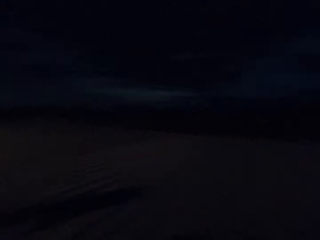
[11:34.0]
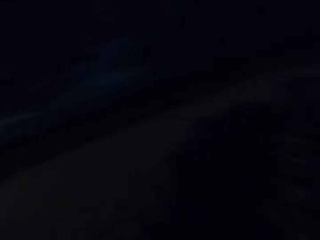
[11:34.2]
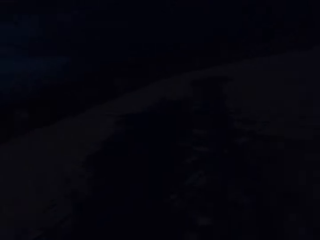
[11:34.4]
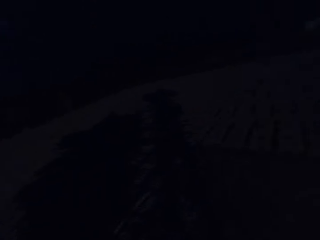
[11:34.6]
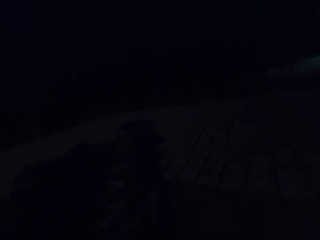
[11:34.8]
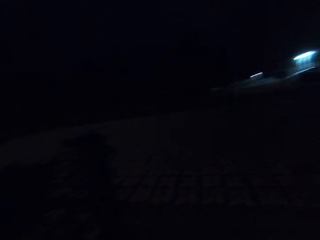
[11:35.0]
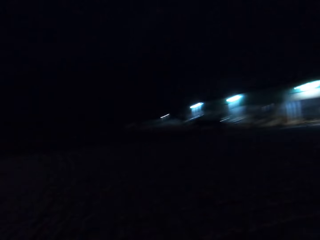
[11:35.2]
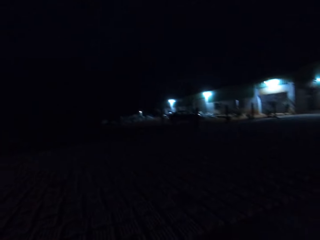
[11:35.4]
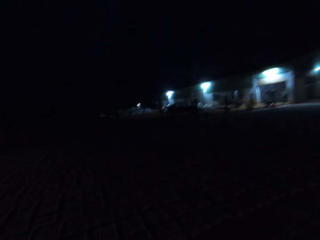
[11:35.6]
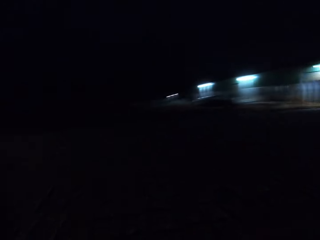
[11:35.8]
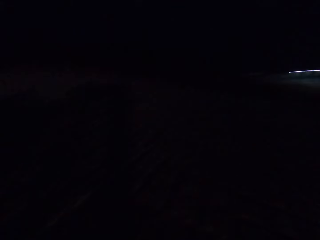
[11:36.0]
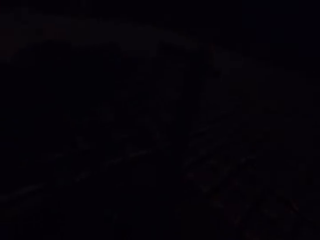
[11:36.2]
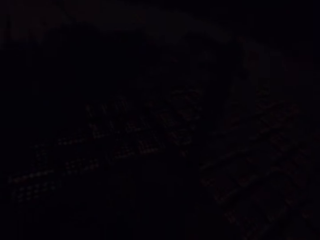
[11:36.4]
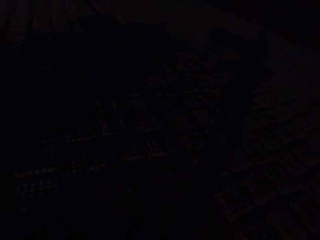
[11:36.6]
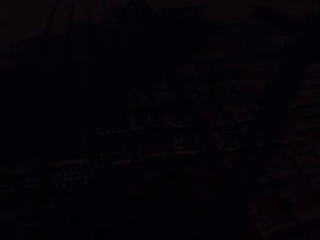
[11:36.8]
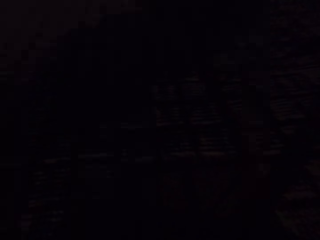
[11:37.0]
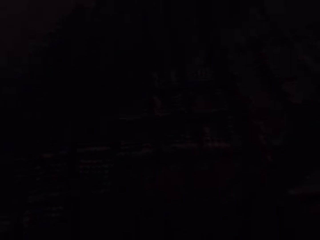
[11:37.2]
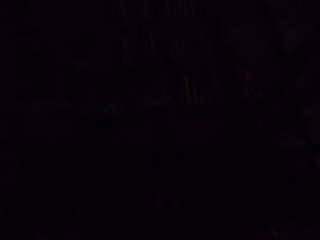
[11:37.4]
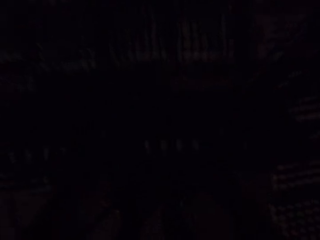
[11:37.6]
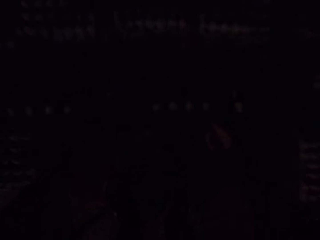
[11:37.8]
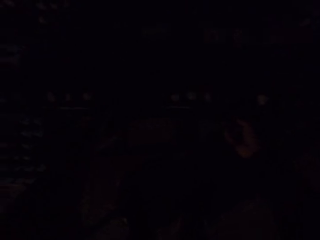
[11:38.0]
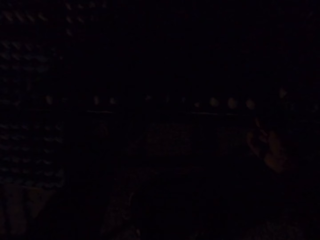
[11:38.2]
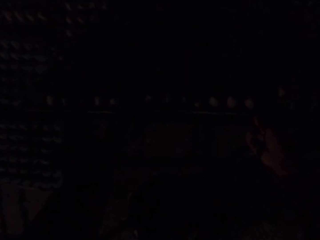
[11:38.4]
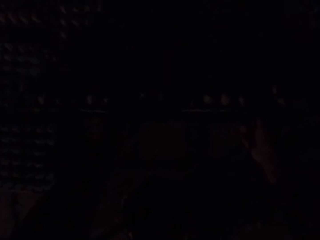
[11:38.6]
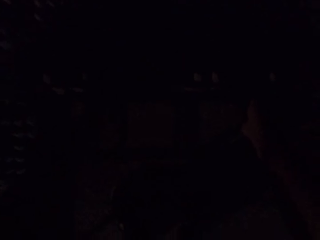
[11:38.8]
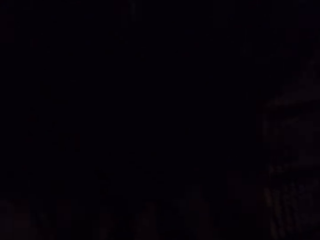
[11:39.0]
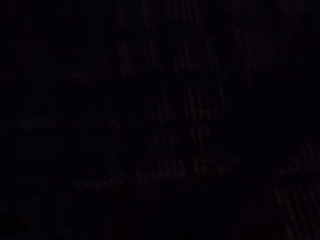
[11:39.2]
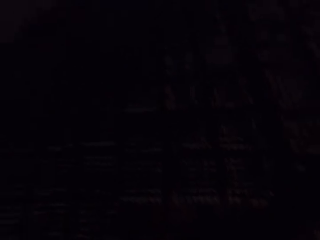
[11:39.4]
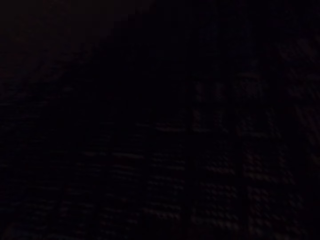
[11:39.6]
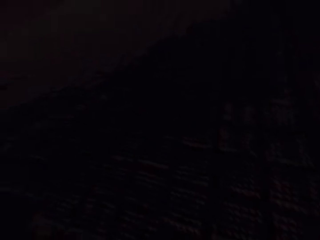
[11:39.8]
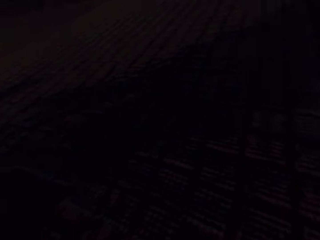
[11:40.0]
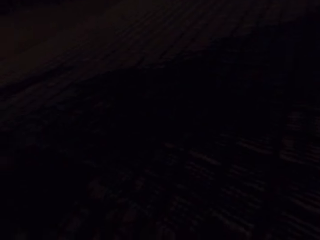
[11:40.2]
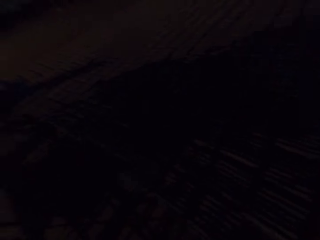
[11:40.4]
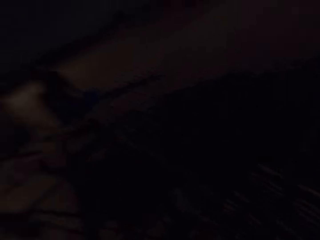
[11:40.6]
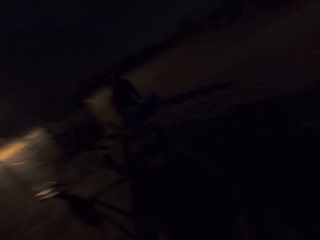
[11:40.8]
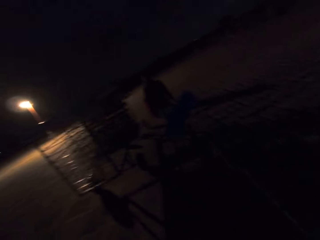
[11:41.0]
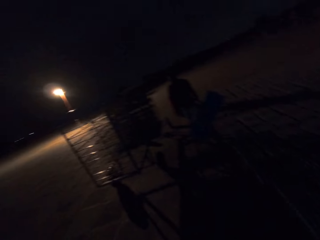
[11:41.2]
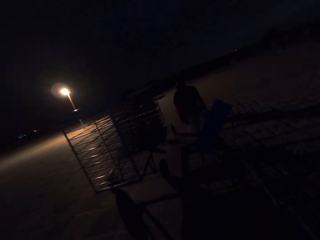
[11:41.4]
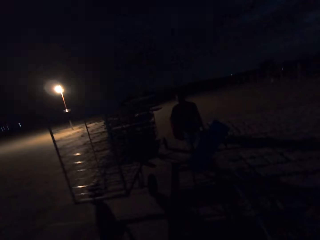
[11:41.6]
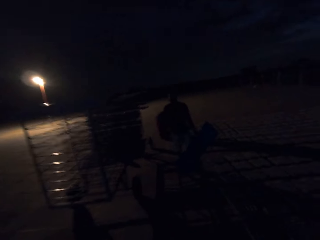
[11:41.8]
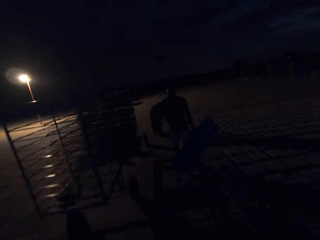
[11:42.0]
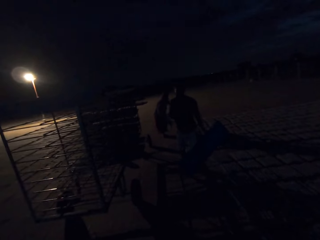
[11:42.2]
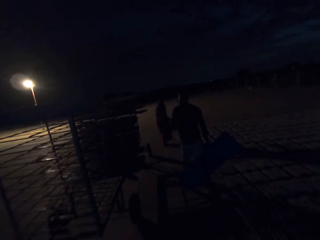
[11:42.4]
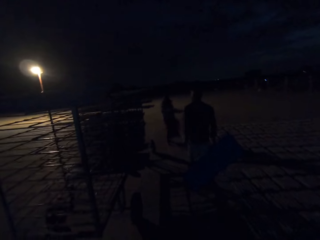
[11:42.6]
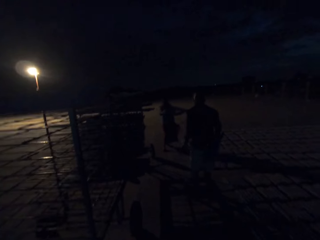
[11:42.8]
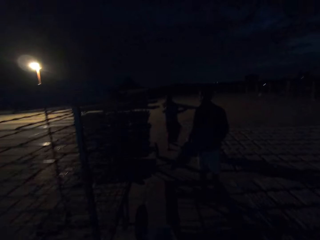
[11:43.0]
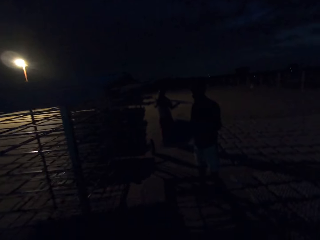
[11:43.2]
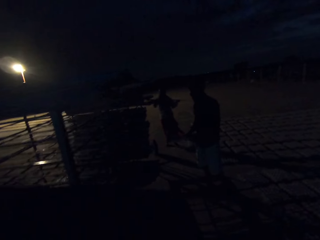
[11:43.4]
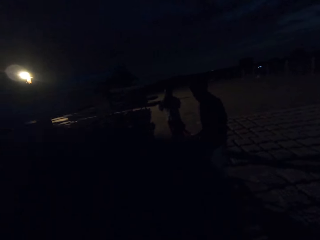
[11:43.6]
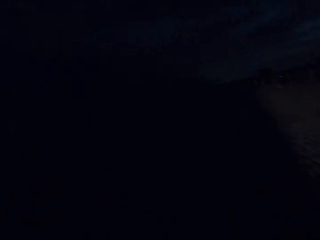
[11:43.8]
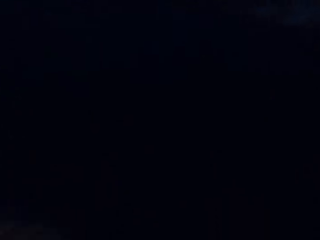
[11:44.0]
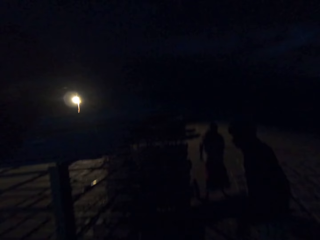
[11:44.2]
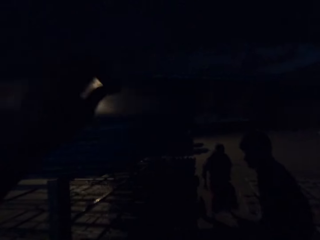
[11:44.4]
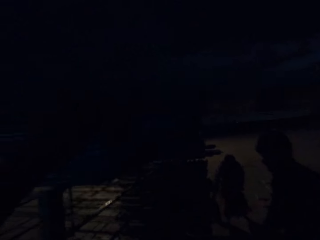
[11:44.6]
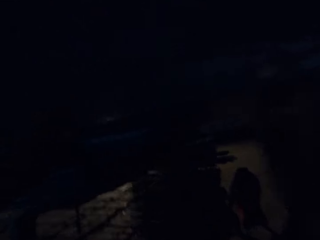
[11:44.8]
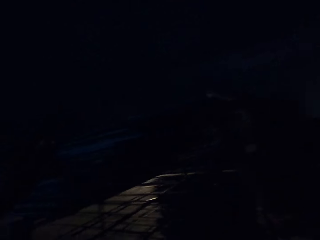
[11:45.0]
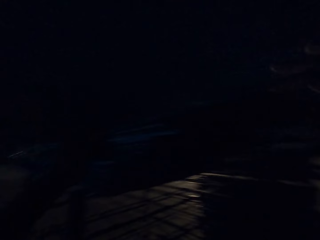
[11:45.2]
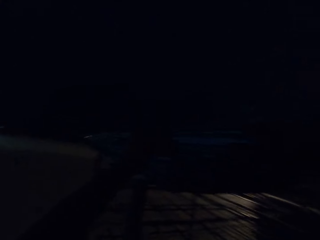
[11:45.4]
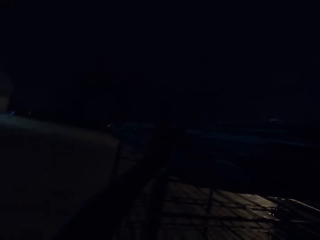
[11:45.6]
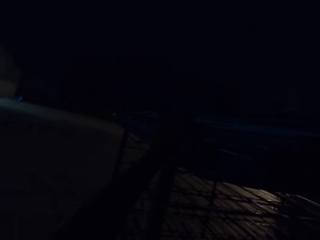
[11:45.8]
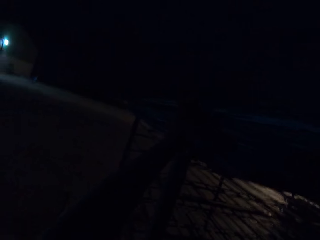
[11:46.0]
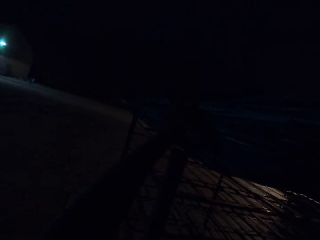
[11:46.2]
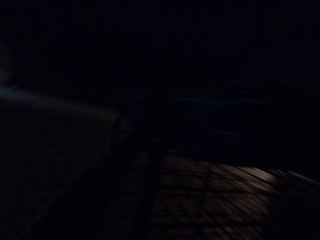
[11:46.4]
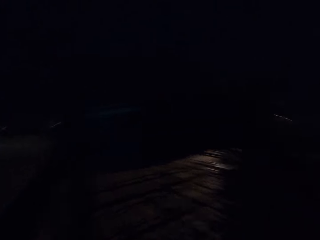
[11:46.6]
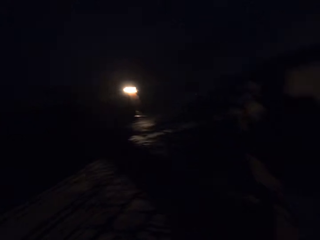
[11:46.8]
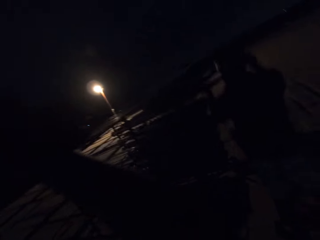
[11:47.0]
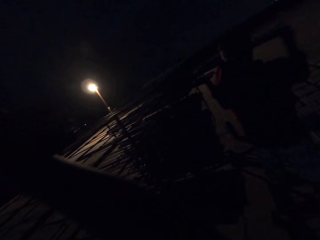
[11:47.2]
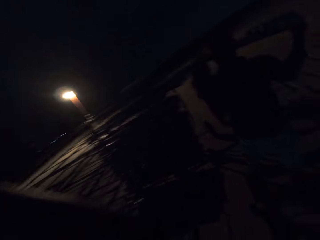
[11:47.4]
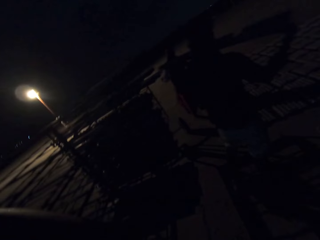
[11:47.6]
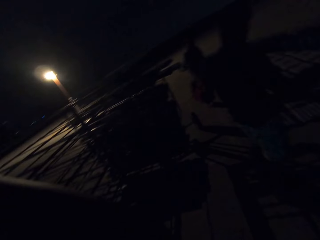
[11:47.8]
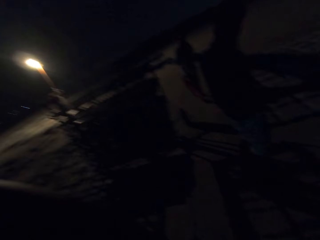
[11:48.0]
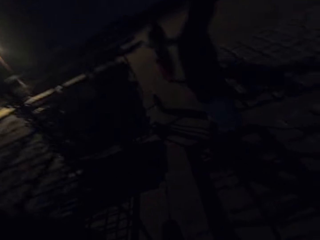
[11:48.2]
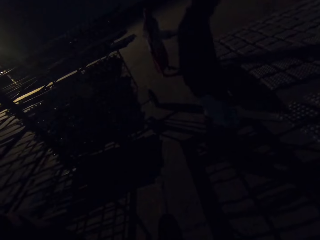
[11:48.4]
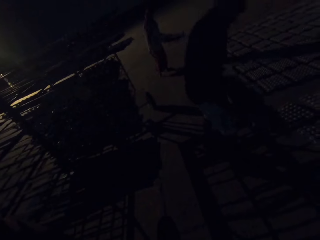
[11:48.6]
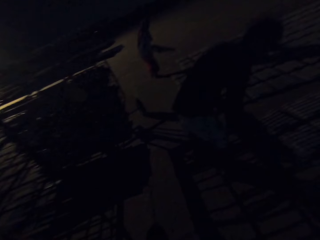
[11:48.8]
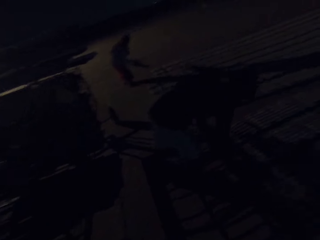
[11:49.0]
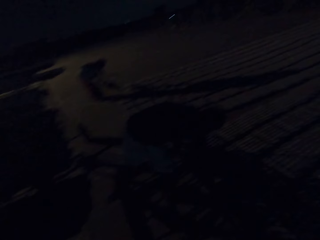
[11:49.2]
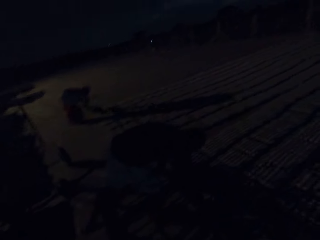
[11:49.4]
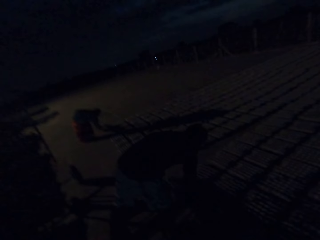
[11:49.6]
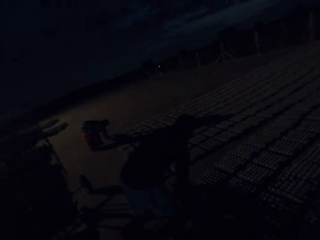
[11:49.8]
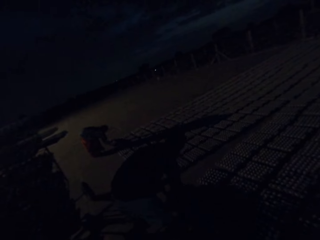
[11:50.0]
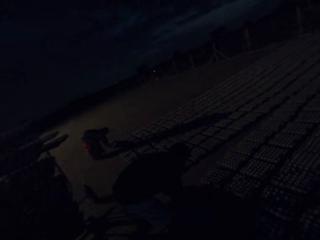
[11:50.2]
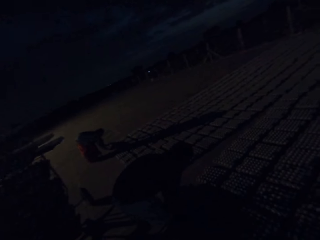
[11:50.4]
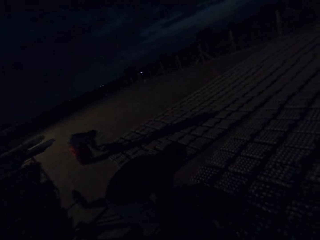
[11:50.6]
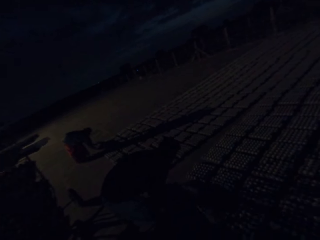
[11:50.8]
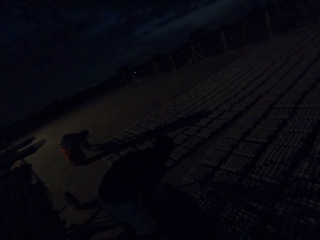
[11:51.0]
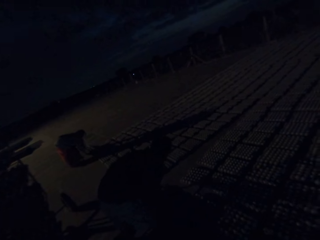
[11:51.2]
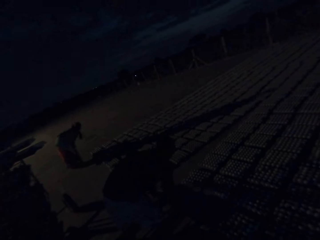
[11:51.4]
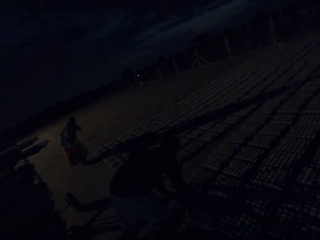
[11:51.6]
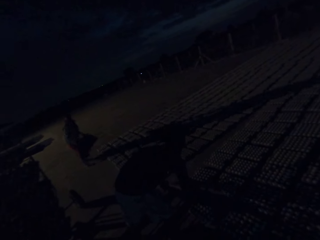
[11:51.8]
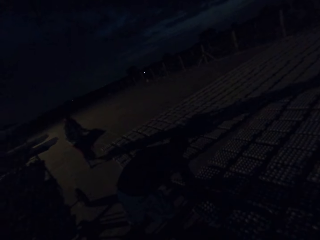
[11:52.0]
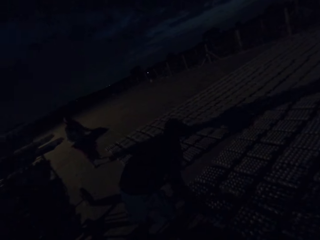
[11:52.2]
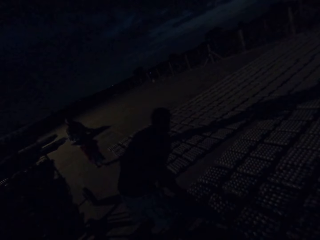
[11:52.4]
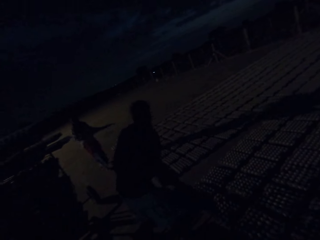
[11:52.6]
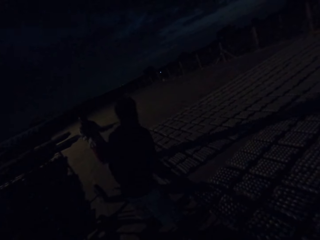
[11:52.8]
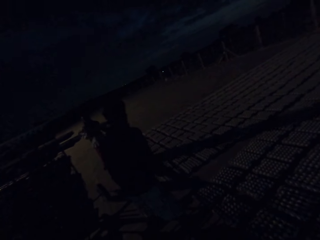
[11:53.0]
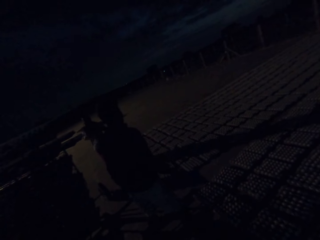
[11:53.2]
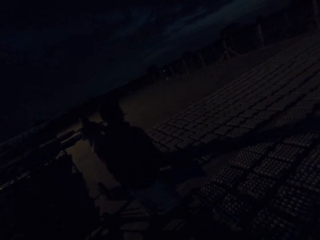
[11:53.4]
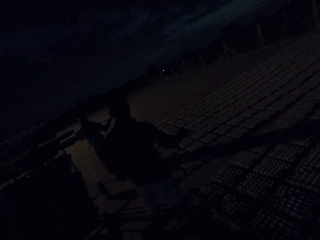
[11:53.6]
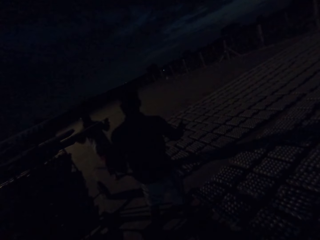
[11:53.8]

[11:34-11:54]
The camera wearer walks around the field. They drop the egg trays. They walk around the field. They put the egg tray on the shelf. They look around the compound.

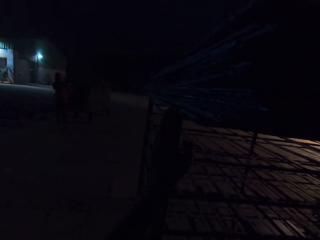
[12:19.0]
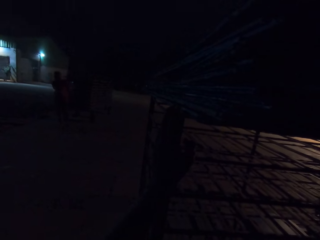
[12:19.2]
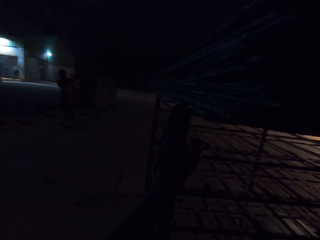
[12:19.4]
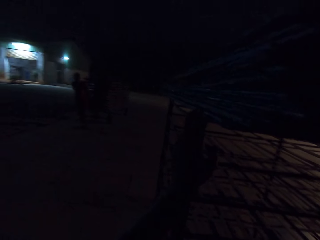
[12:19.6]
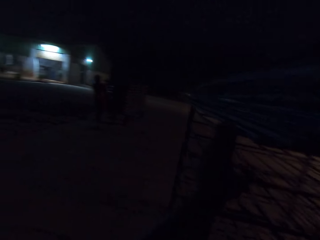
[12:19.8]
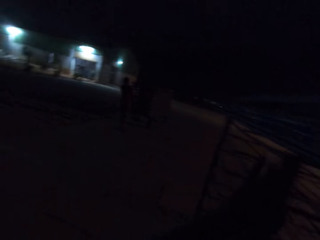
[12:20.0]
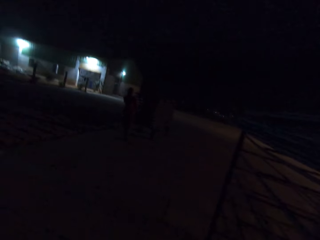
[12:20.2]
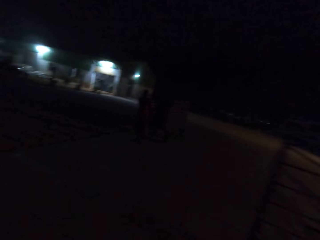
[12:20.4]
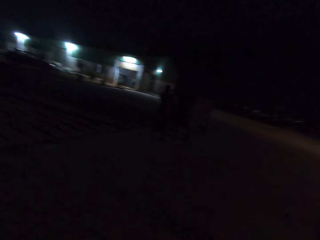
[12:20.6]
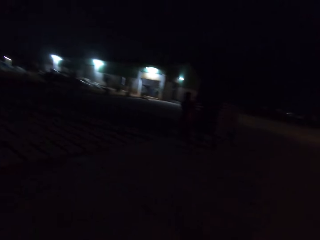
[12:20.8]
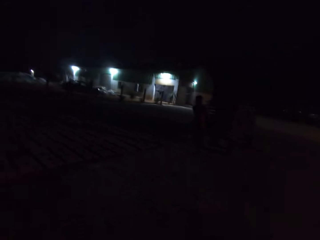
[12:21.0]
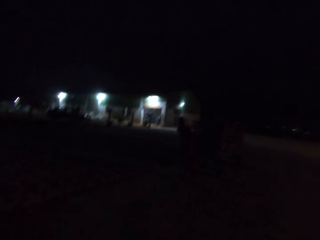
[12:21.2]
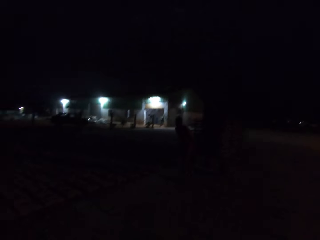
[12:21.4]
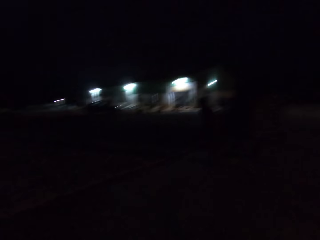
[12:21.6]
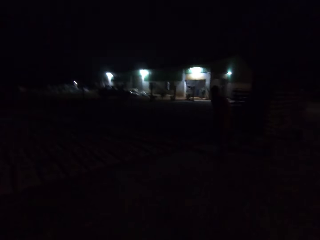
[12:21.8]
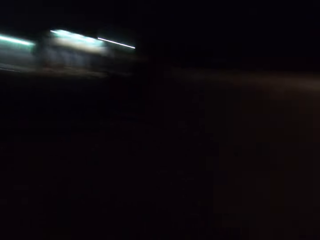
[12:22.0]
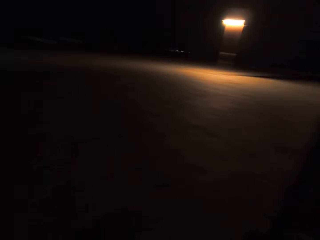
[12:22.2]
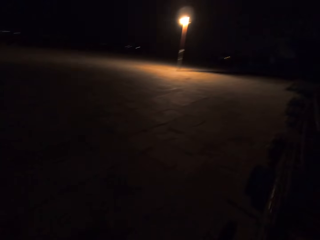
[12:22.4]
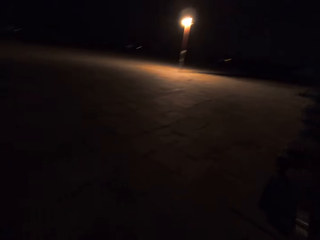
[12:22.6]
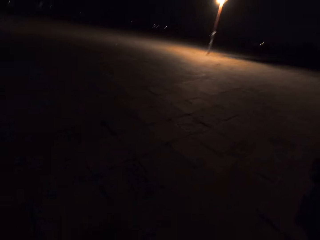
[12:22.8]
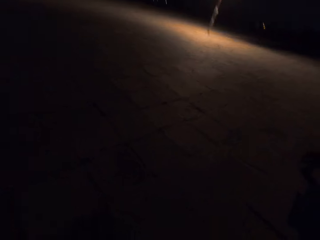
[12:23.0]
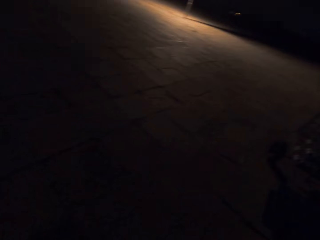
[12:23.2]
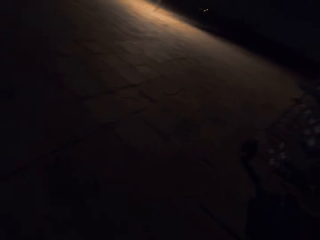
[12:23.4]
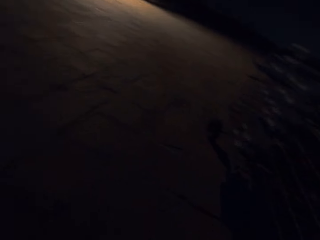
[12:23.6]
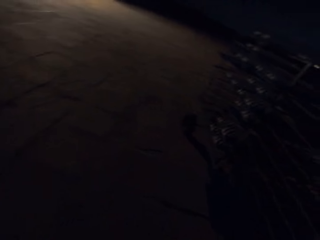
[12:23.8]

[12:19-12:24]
The camera wearer walks around the compound or field.
